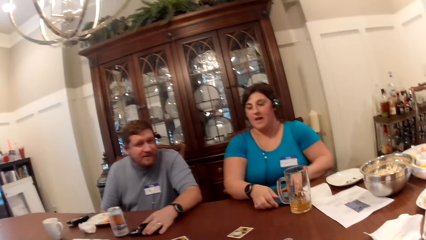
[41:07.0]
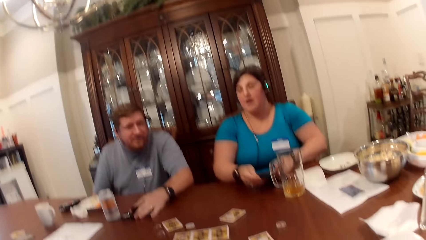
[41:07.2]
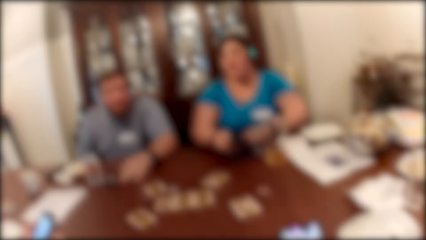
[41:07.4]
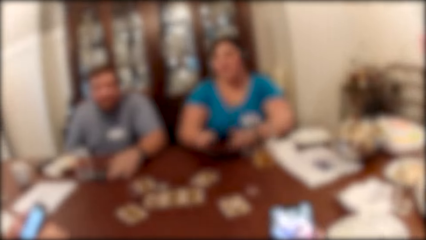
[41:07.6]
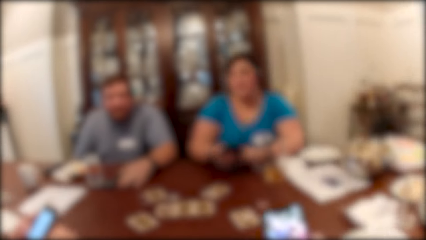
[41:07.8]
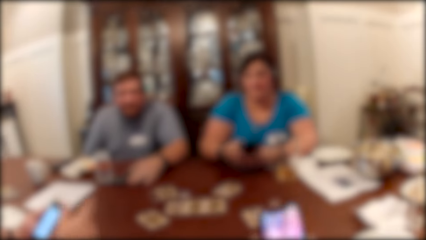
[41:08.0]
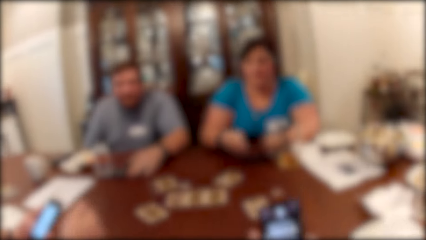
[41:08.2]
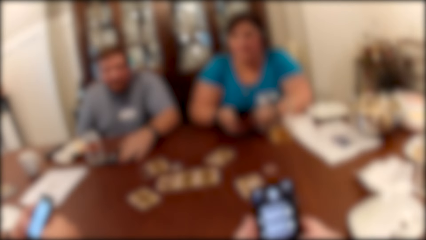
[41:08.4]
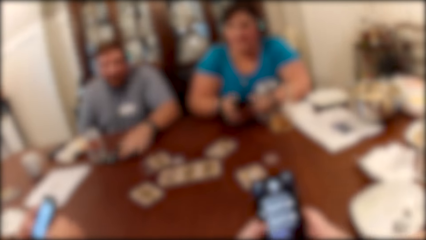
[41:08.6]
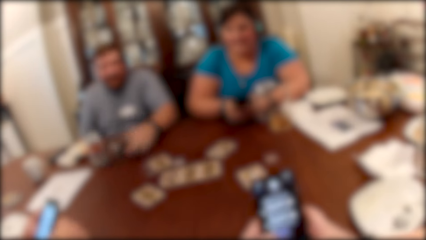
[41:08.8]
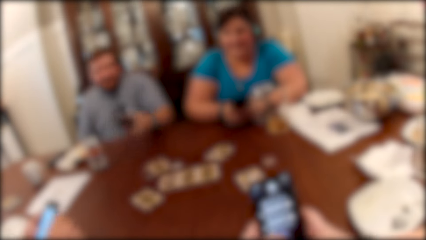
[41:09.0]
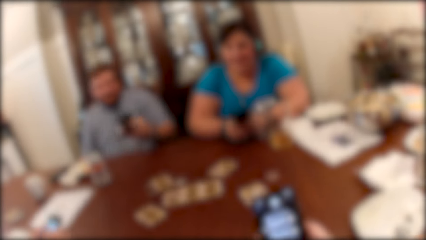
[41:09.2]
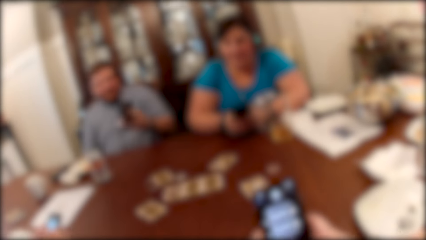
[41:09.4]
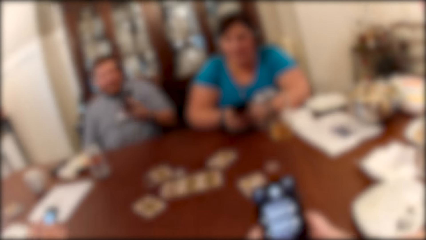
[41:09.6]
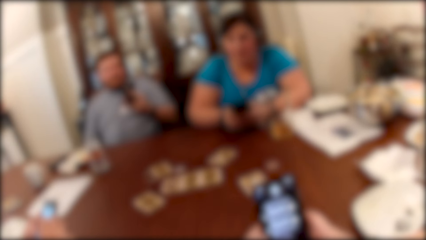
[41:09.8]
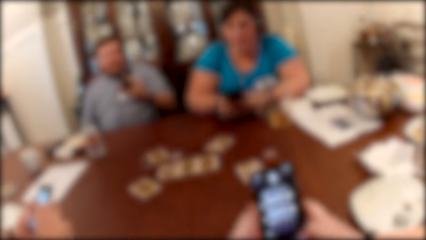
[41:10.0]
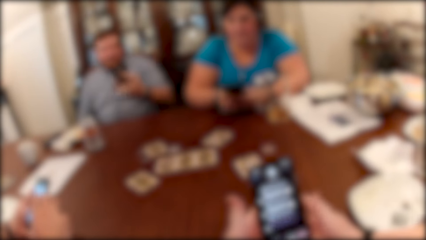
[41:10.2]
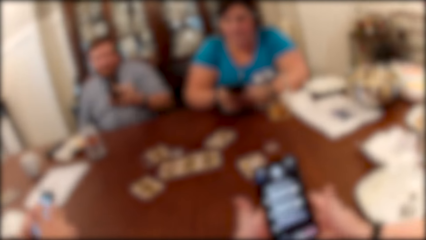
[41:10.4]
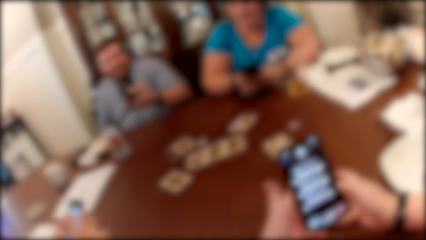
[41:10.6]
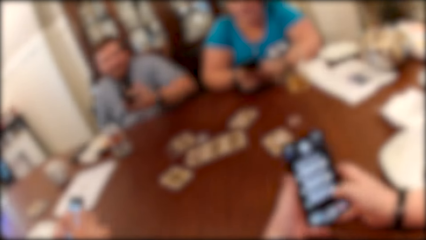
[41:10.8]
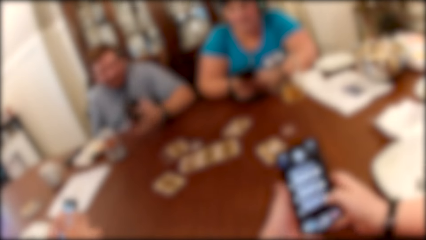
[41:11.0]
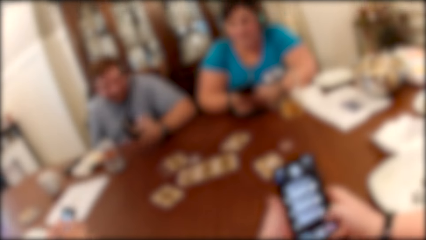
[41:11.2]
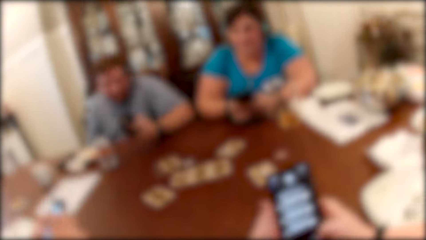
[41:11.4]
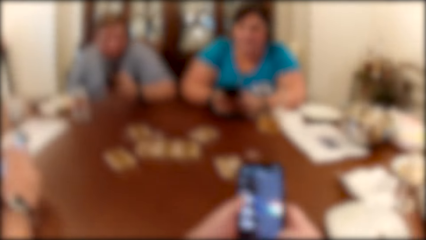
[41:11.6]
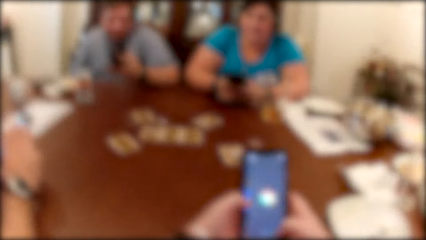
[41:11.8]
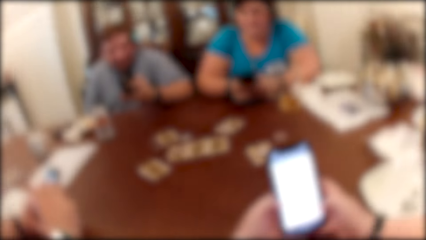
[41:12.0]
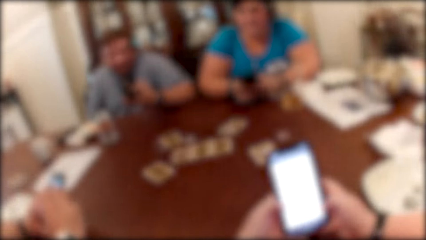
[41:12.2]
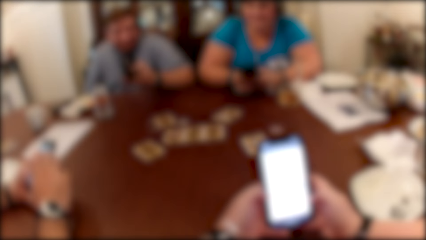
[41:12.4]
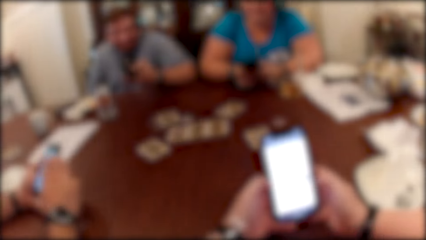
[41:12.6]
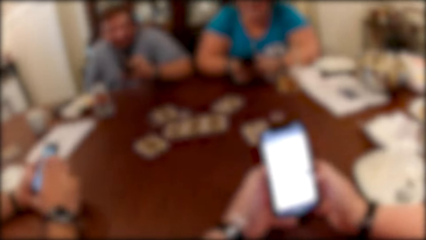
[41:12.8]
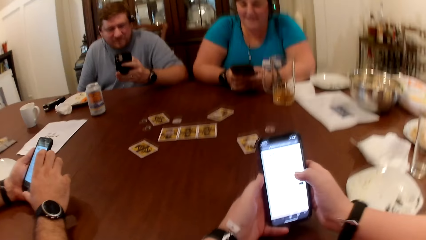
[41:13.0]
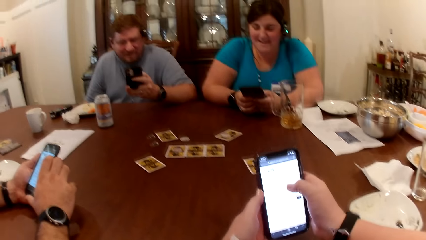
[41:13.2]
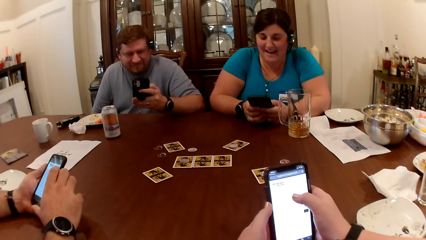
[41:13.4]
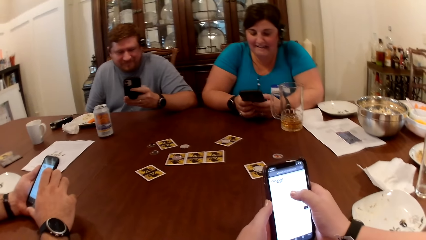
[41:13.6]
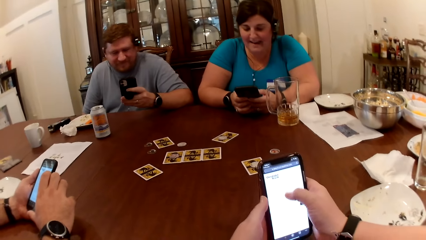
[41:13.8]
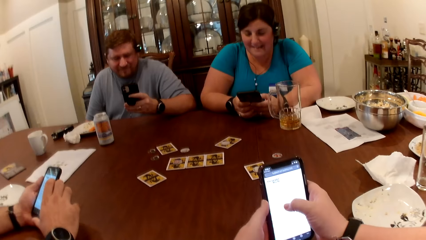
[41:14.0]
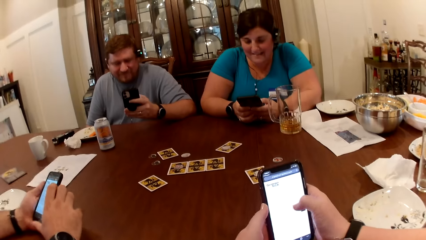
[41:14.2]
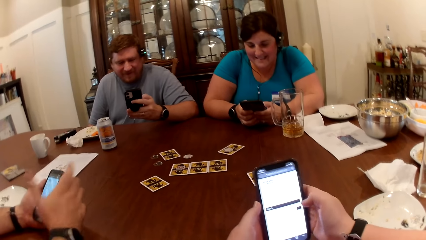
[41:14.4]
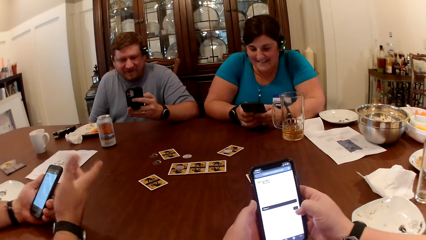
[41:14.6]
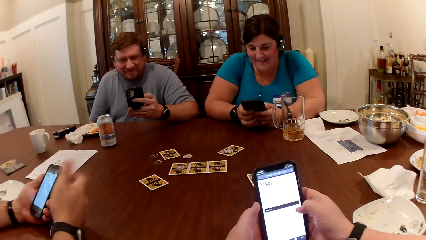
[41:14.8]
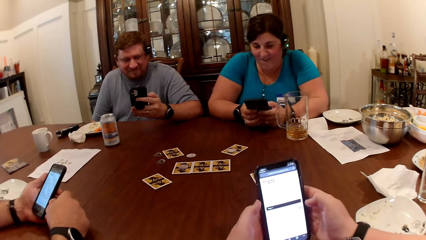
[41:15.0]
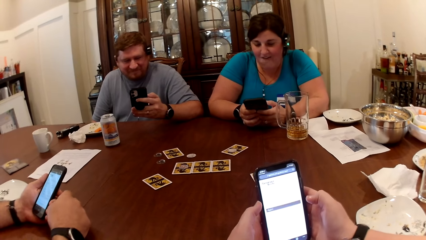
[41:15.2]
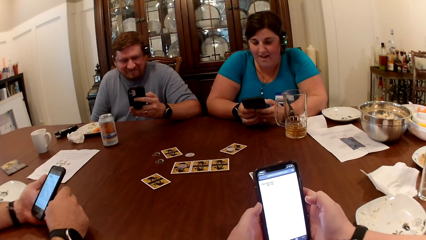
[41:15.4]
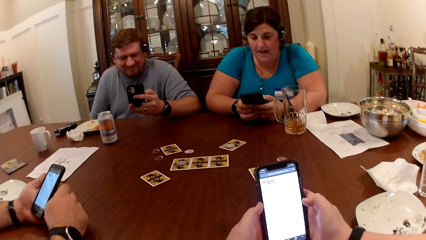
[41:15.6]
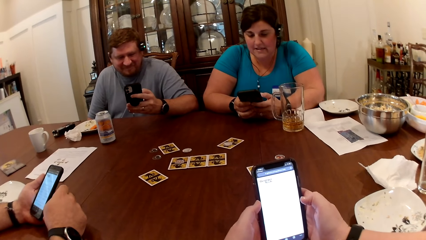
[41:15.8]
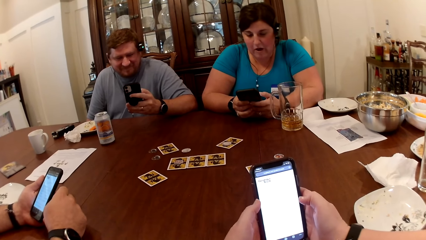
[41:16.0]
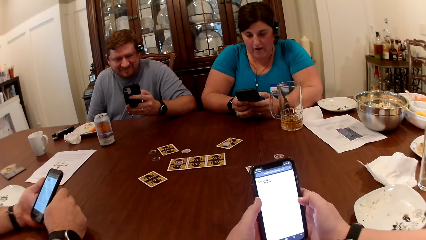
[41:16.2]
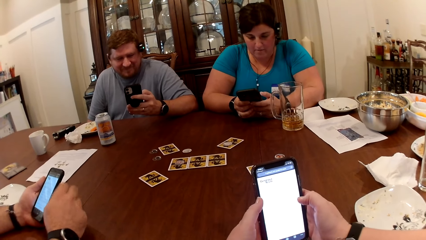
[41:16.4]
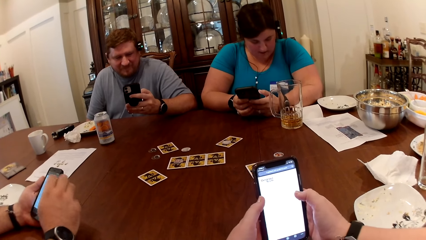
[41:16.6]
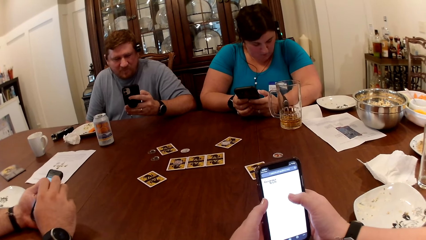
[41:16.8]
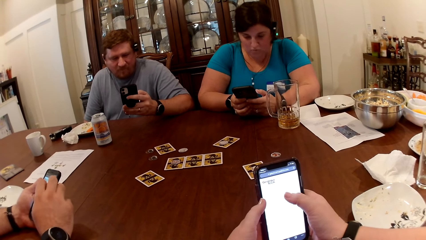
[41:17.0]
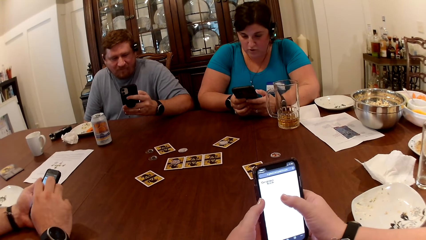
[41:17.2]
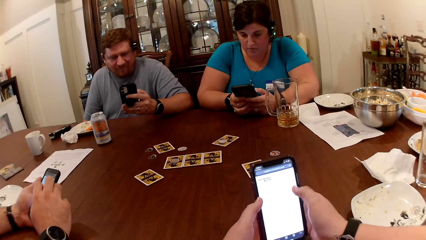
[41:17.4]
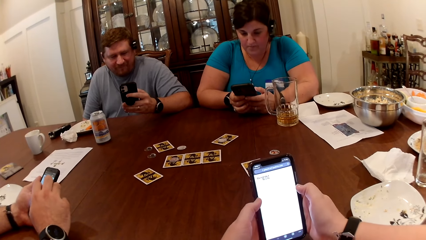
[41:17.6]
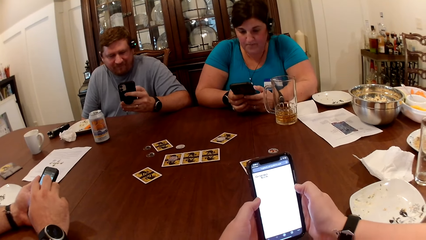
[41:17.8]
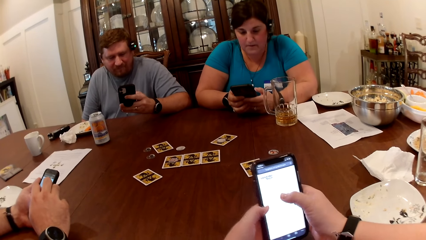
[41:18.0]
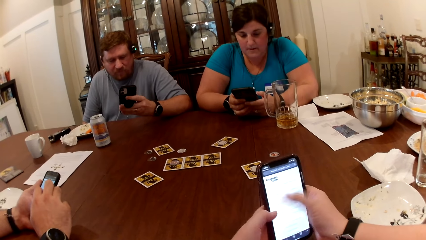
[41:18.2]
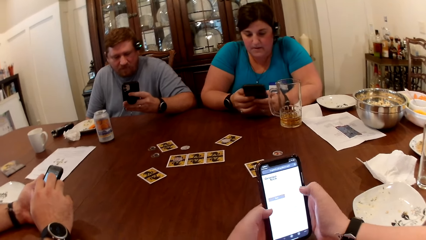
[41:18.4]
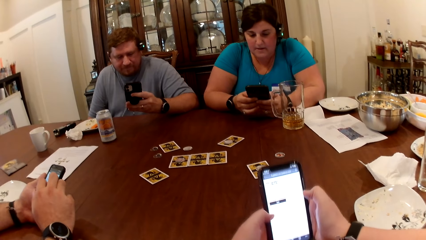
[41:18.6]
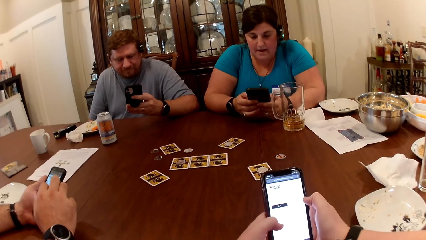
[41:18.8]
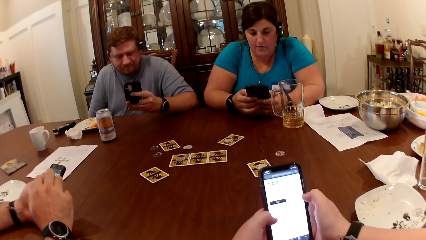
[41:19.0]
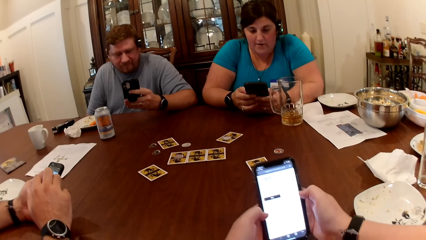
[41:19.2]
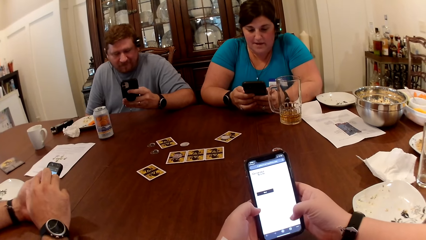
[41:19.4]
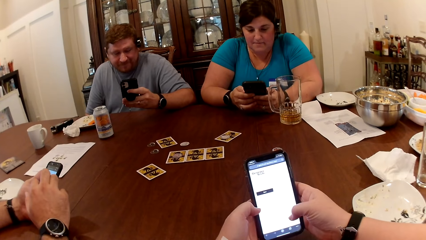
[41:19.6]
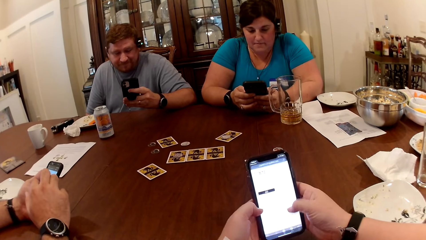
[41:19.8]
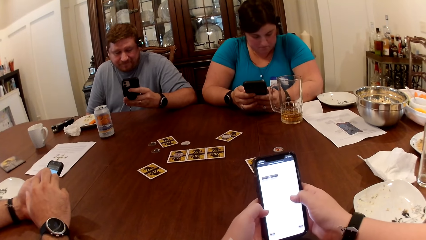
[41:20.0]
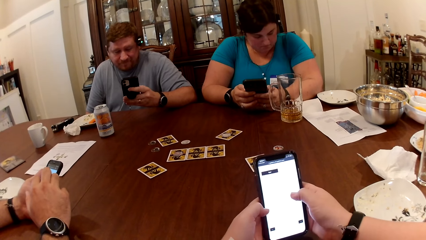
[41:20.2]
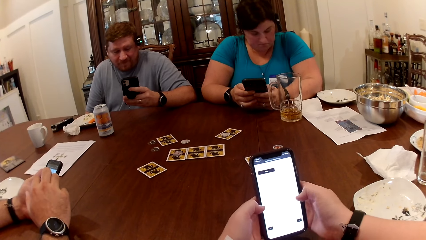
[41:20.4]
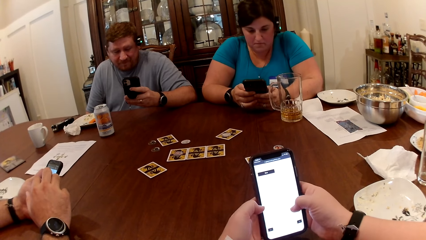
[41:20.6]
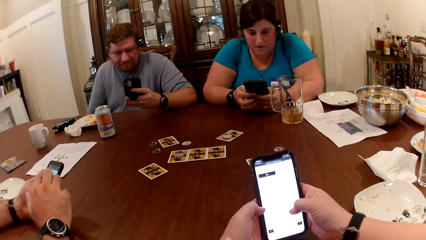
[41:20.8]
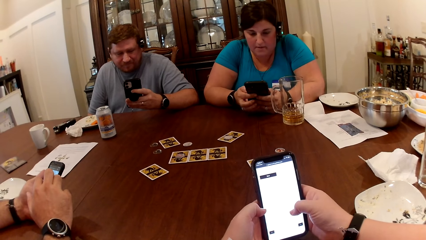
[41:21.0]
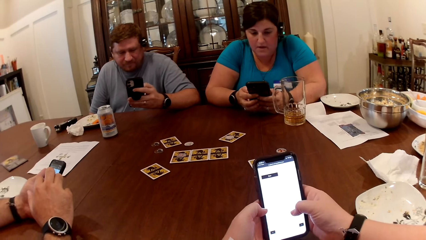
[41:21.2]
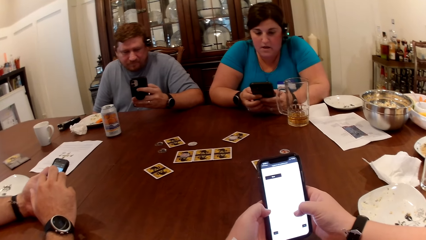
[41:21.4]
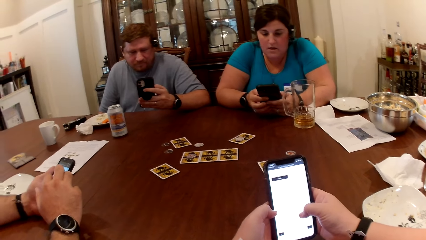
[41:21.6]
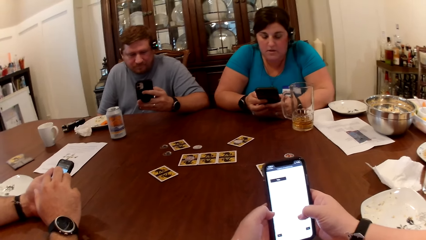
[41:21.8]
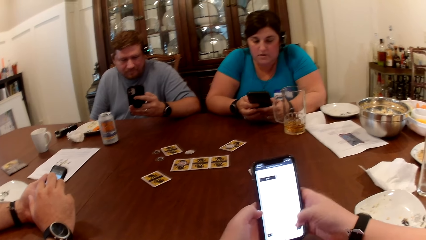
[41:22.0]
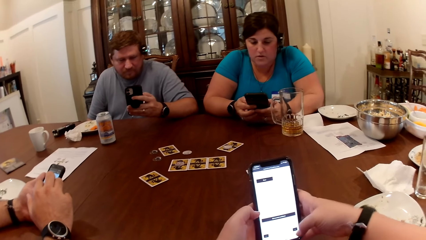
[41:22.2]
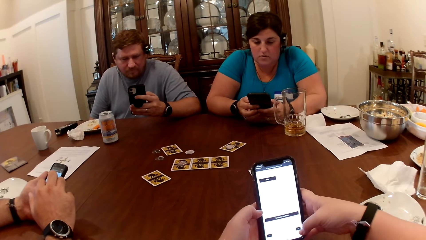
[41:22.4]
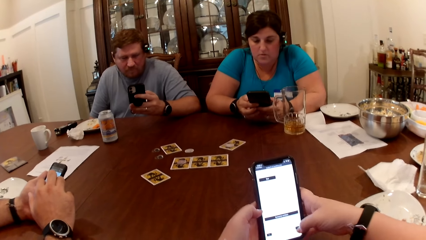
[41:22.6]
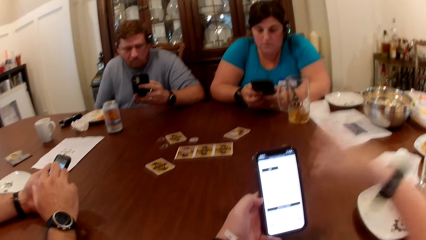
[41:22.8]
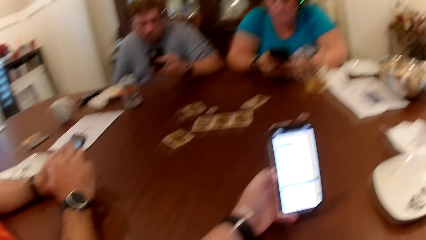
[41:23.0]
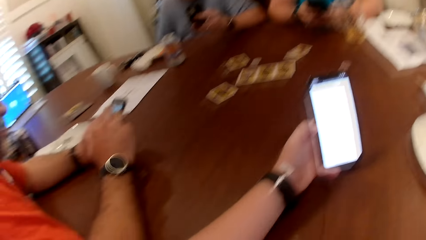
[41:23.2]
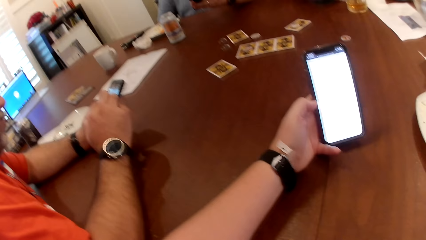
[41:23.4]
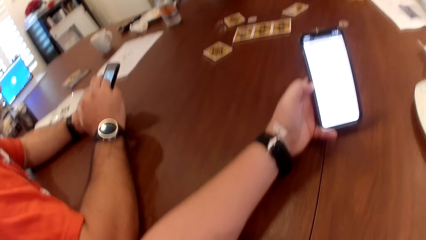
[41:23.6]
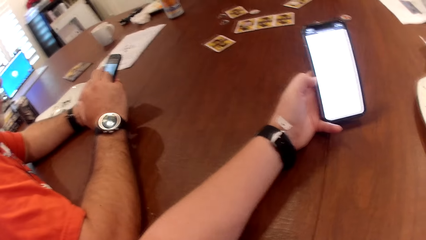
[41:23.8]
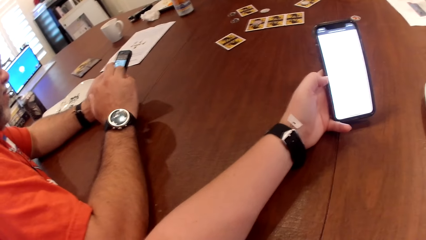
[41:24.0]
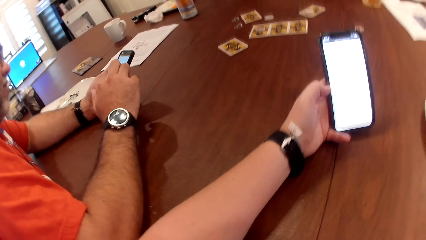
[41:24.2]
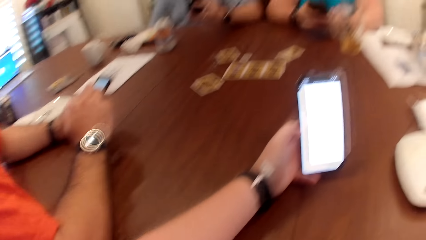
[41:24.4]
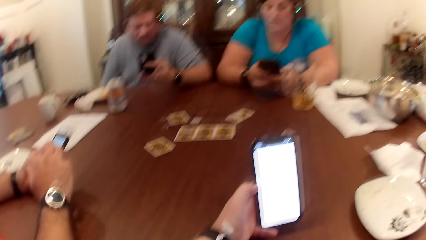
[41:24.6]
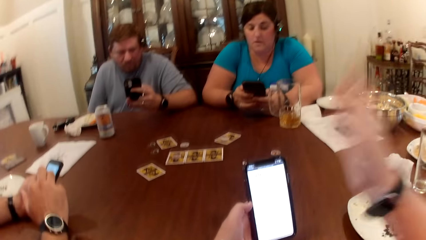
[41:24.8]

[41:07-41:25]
A woman operates her phone with both hands. The camera wearer operates a phone with both hands. They move the phone up. A man picks the phone from the table with his left hand. The man operates the phone with his left hand. The camera wearer moves a hand up.
